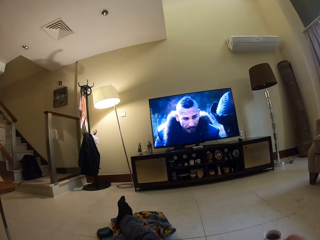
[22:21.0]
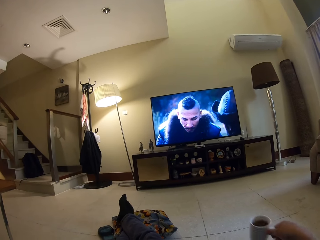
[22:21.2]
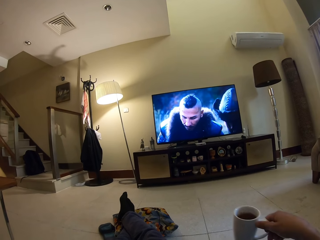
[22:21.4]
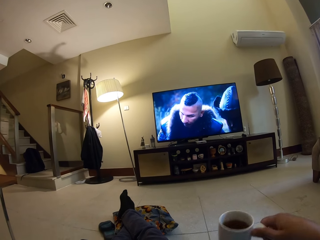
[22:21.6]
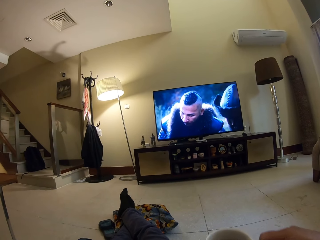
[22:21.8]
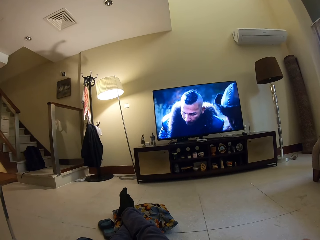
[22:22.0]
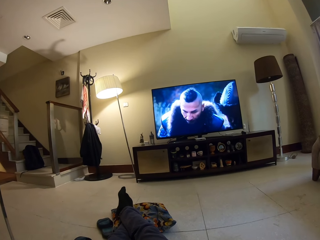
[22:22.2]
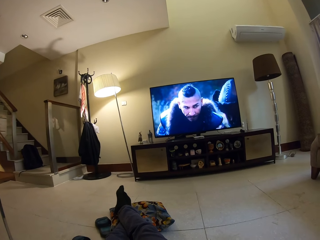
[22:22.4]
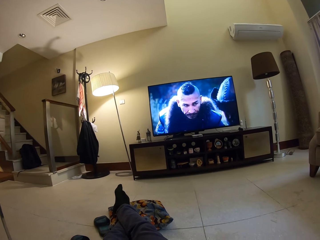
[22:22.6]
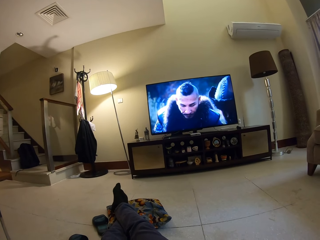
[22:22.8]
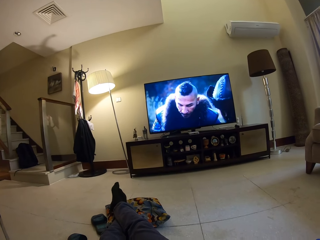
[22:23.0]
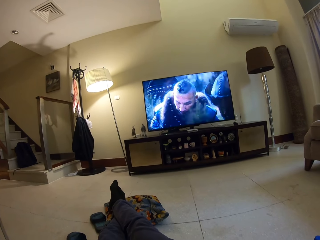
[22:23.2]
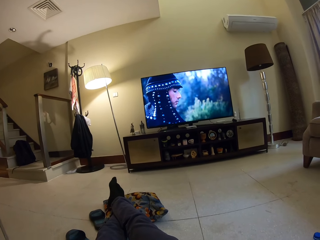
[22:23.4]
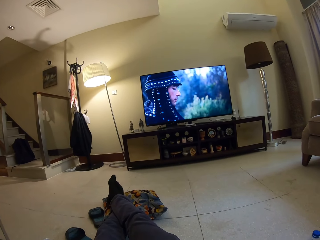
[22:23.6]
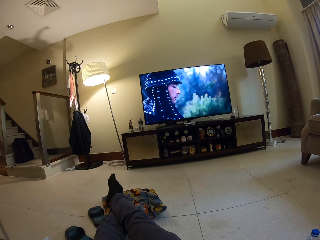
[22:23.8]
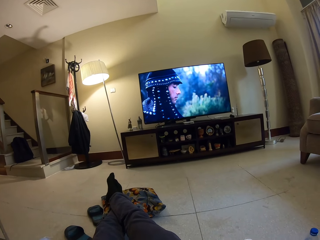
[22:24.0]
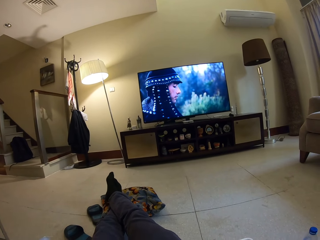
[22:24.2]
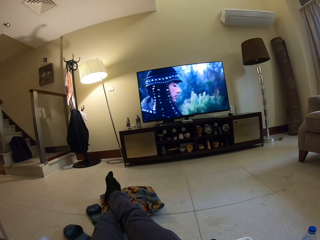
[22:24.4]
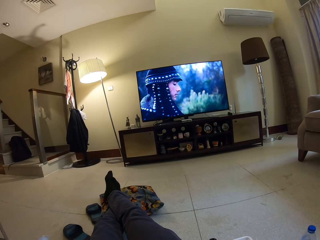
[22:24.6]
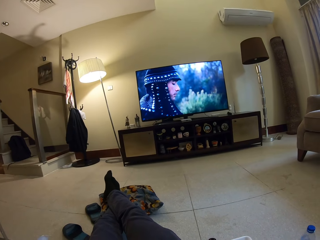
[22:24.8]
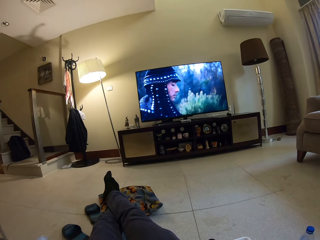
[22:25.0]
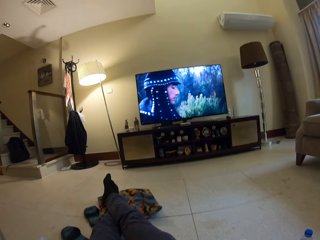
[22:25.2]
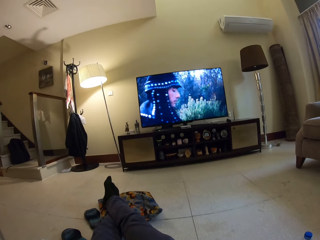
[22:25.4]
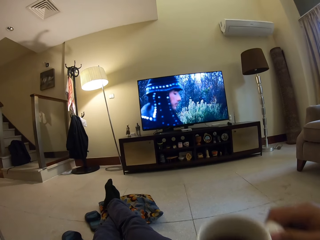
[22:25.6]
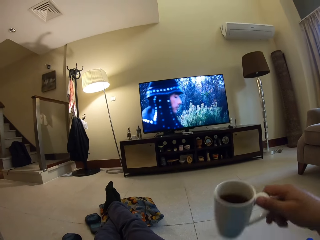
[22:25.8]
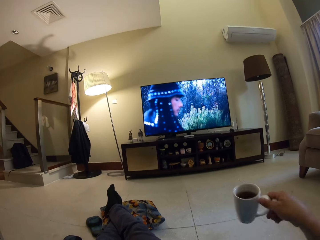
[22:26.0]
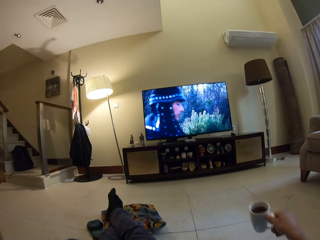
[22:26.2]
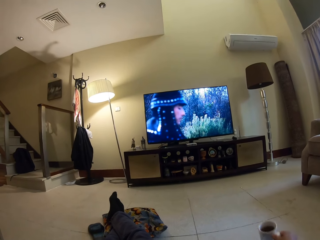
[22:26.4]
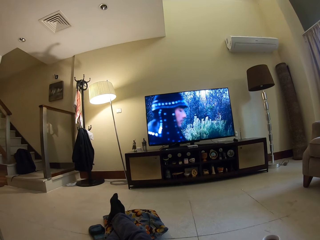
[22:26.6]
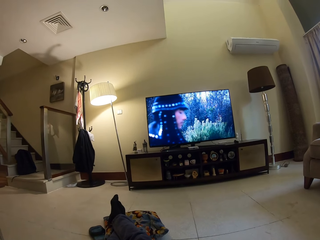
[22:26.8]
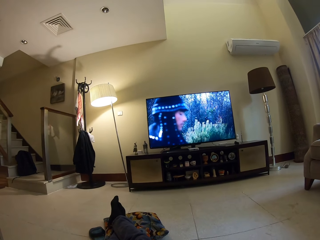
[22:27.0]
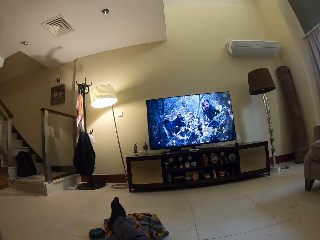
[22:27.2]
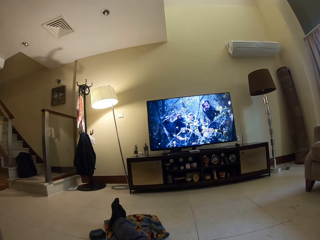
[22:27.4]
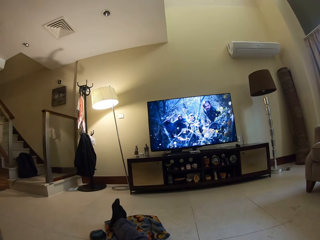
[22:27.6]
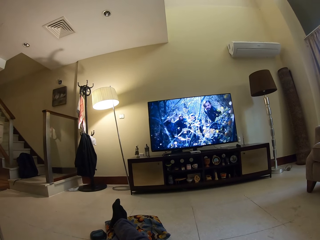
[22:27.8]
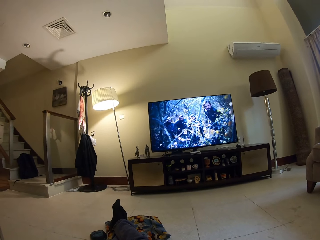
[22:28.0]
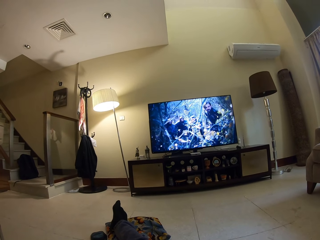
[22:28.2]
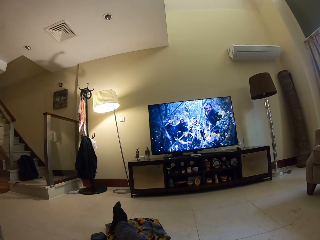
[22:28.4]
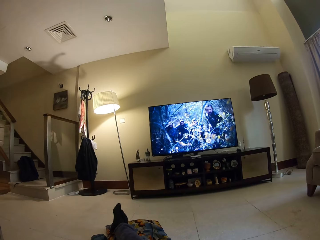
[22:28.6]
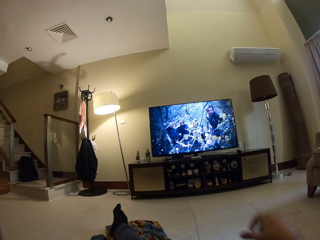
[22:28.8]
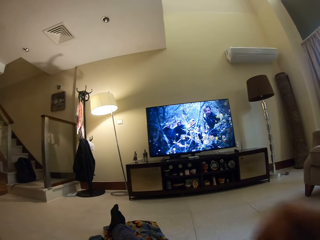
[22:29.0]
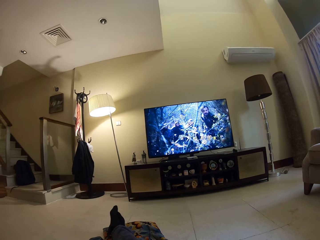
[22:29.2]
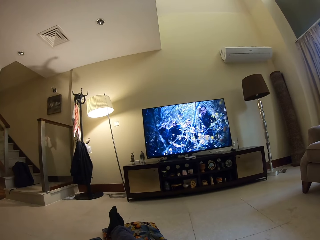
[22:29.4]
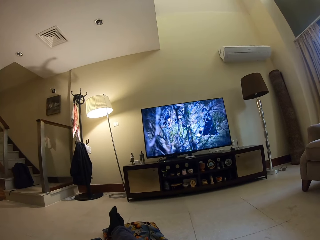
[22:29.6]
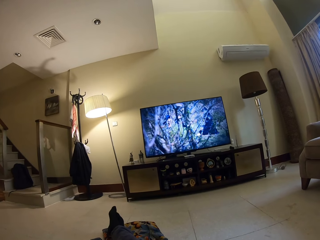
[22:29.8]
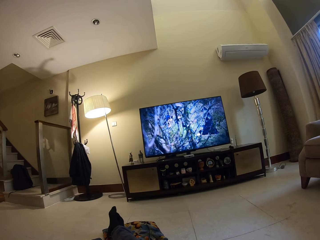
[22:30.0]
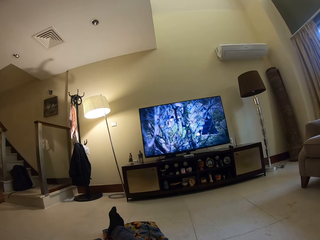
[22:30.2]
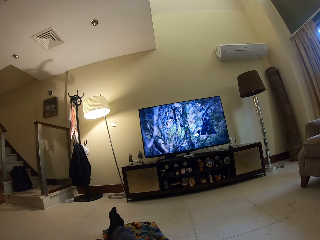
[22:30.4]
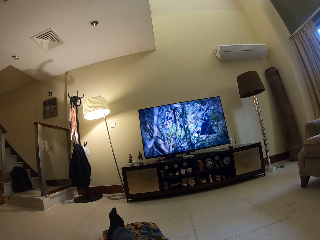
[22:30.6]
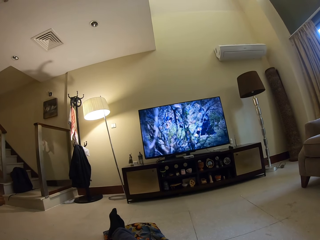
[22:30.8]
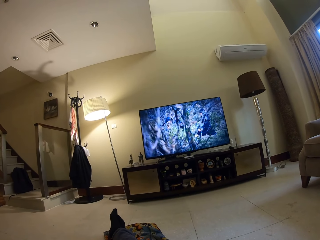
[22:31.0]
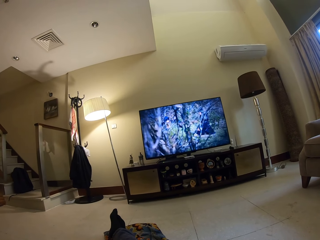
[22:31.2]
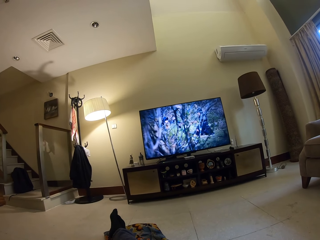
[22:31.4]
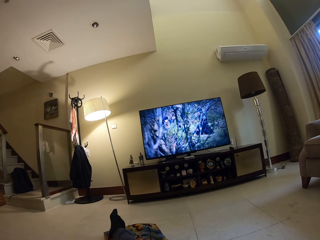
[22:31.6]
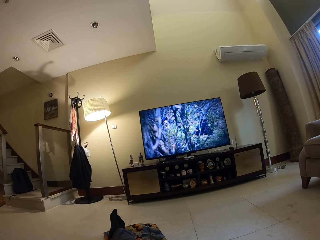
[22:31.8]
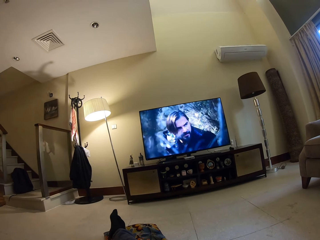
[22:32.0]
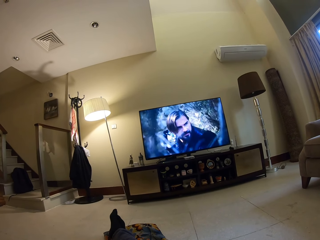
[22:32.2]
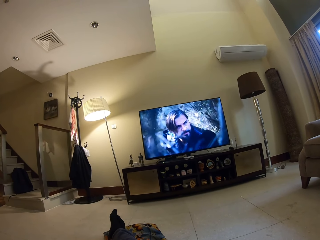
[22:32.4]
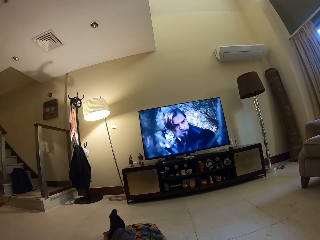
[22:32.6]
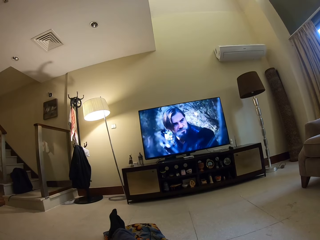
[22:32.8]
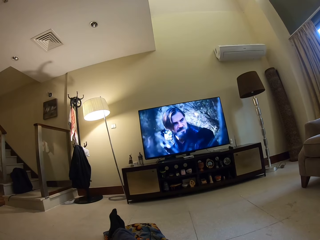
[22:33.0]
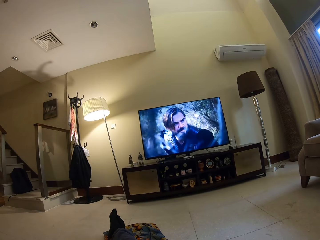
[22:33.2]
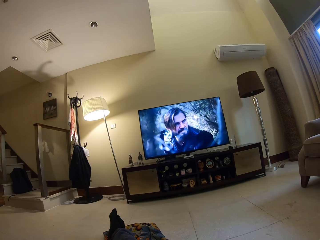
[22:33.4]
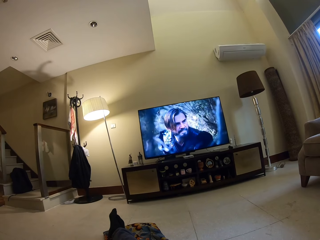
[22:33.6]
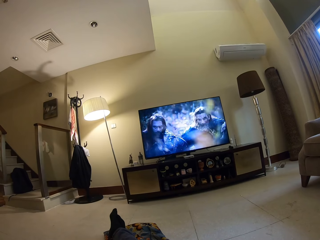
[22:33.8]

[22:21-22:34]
The camera wearer drinks cocoa or coffee from the mug. They place the mug on the floor. They watch television.

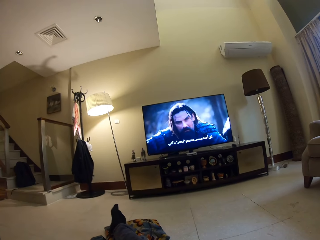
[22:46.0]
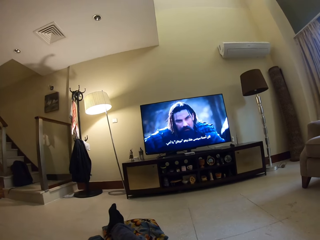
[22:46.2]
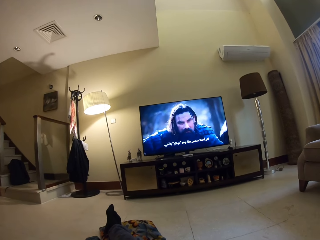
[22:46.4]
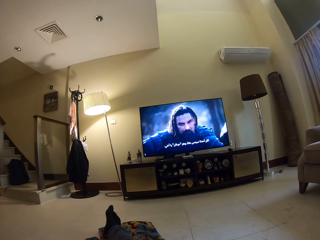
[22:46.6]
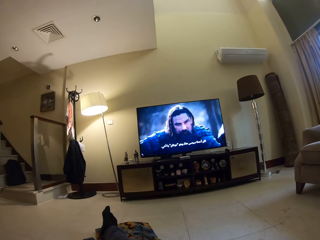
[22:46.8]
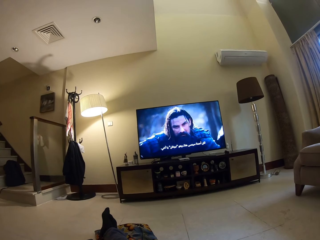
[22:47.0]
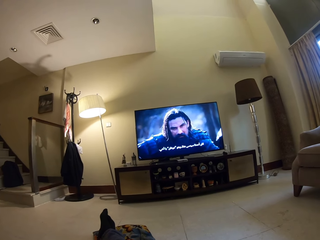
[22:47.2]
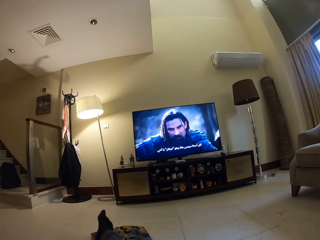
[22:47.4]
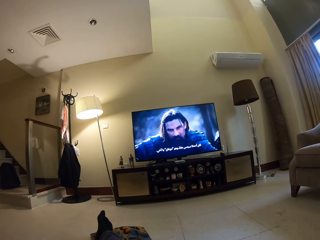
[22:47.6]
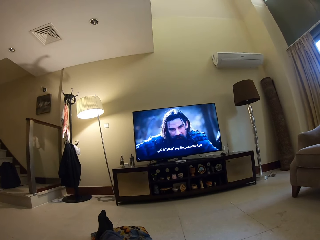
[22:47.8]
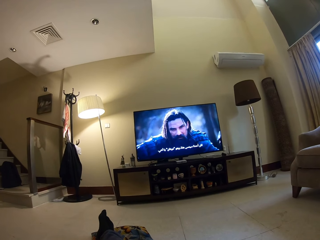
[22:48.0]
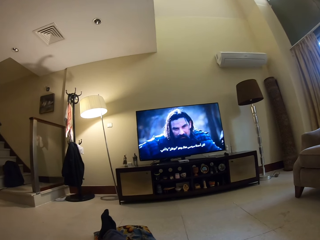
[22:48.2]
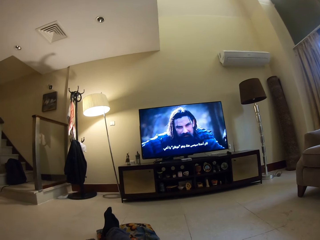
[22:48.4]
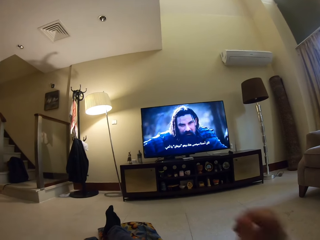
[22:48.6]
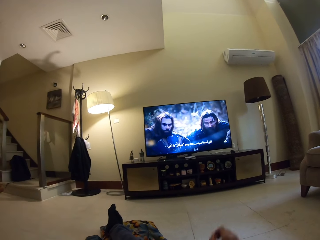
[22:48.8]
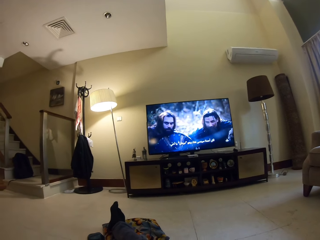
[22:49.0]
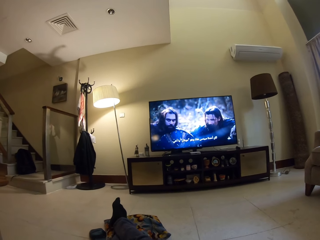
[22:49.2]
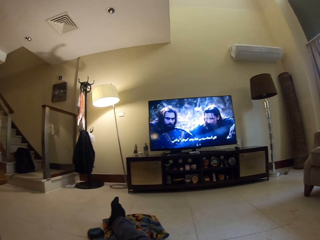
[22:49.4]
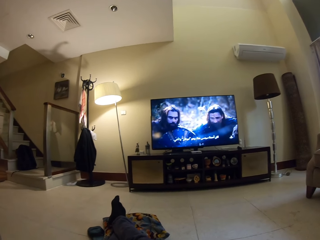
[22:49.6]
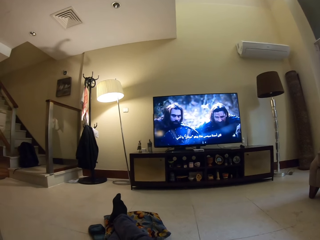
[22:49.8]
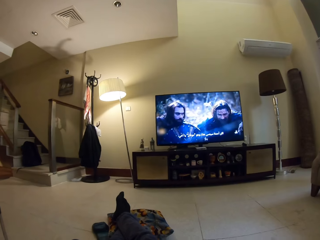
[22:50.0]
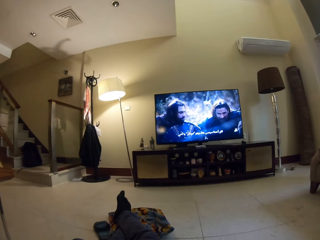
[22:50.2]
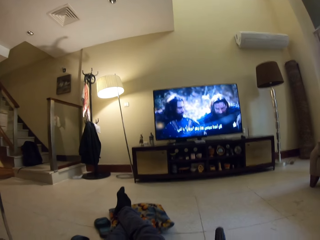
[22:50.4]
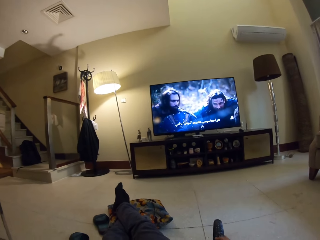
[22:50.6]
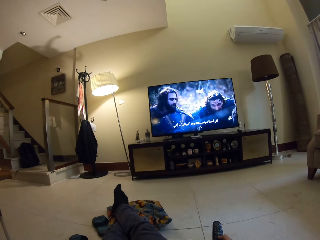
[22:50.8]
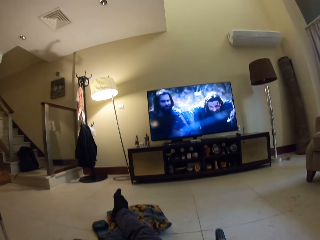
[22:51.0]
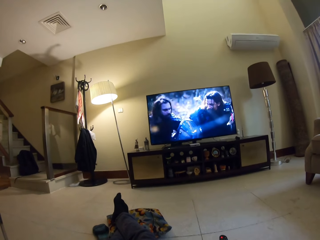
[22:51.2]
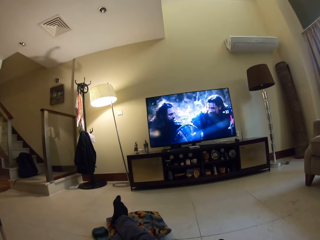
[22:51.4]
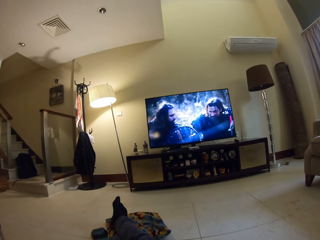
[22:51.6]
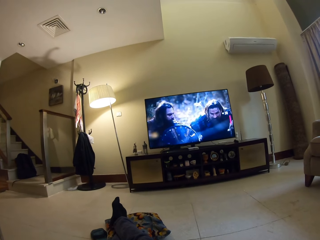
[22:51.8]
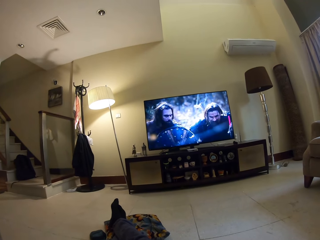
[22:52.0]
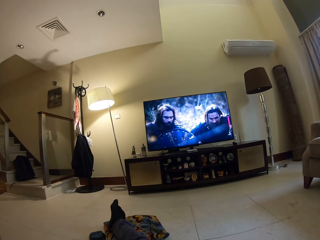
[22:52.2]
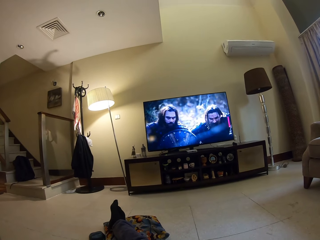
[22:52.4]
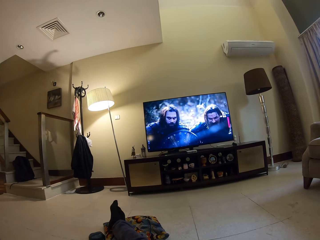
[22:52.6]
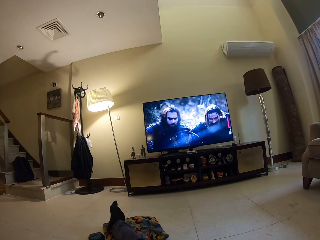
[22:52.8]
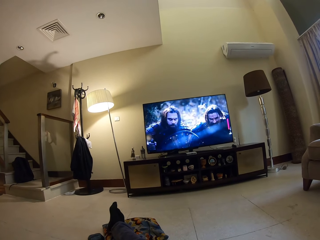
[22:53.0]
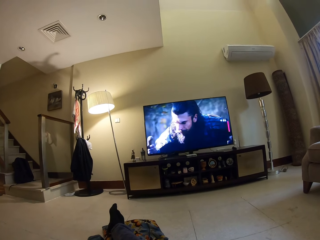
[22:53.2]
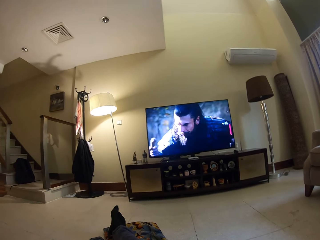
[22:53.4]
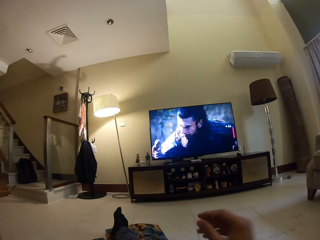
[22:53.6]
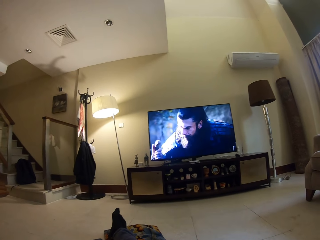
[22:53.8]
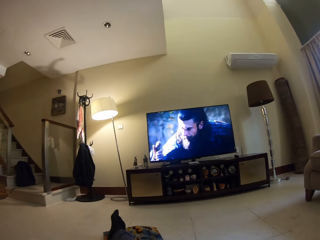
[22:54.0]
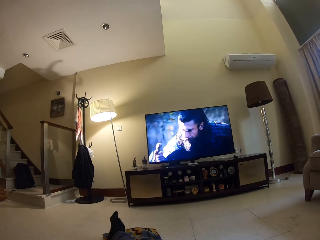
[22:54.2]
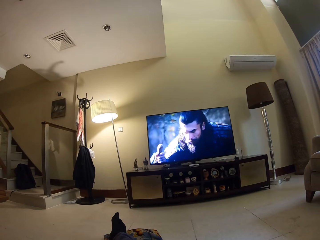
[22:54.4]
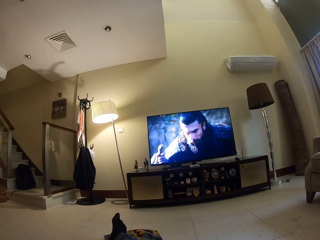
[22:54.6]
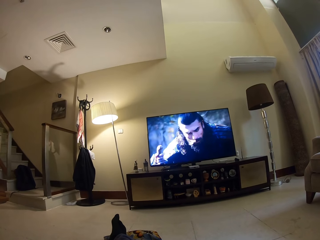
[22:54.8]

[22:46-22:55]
The camera wearer picks up the remote. They use the remote. They put the remote down. They watch television.
